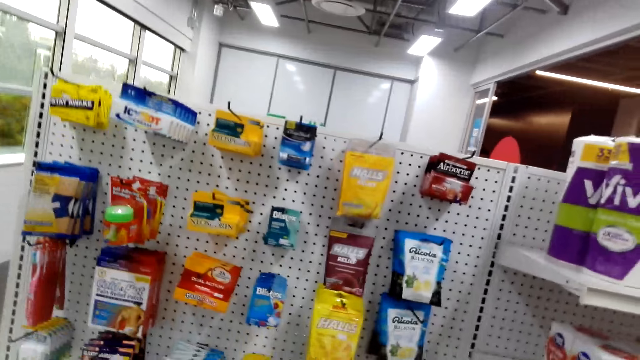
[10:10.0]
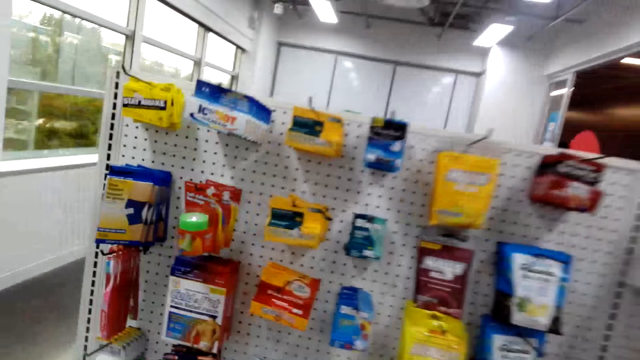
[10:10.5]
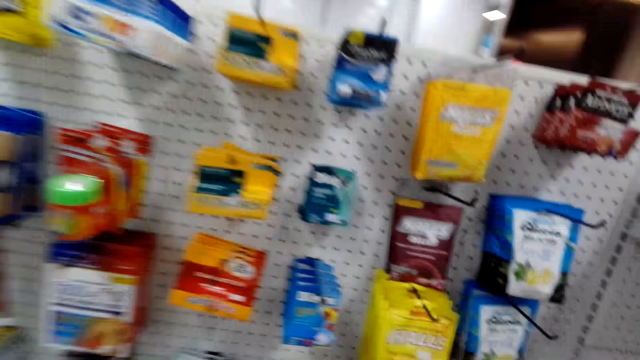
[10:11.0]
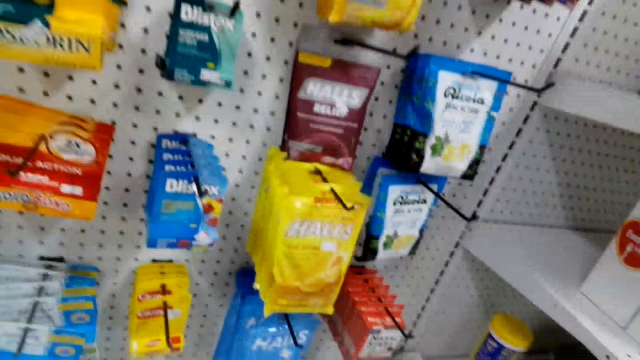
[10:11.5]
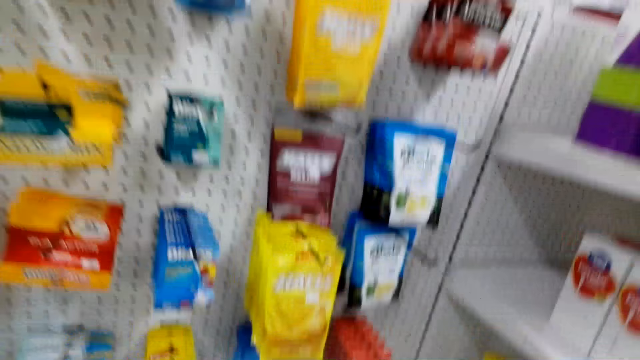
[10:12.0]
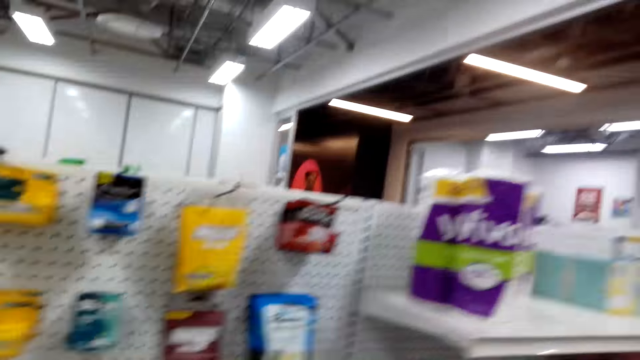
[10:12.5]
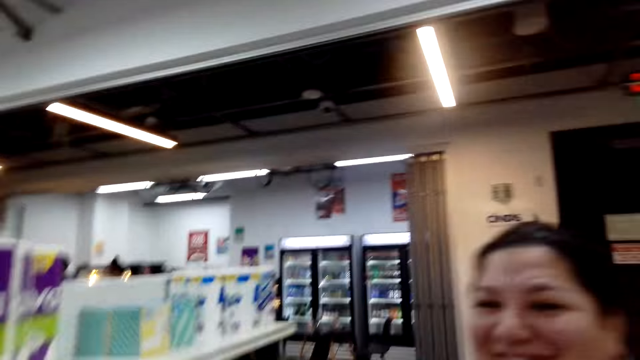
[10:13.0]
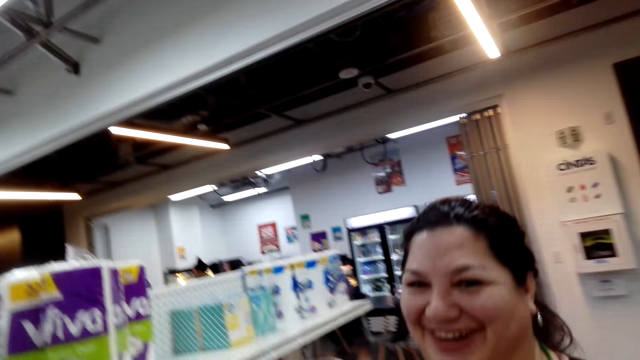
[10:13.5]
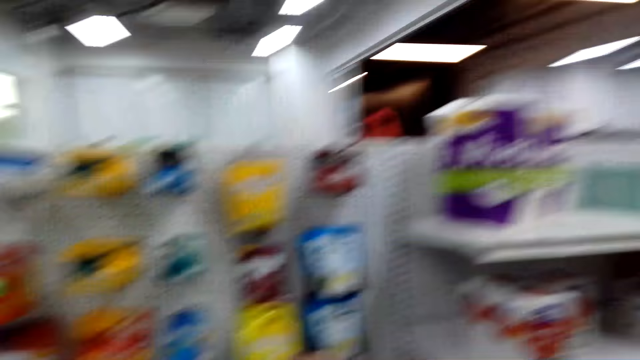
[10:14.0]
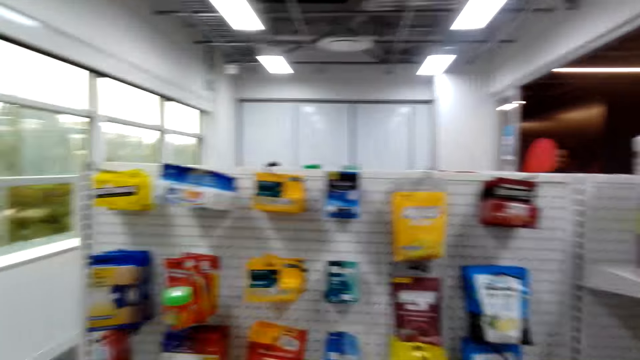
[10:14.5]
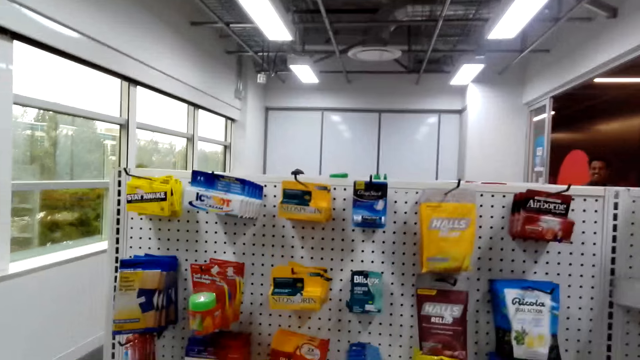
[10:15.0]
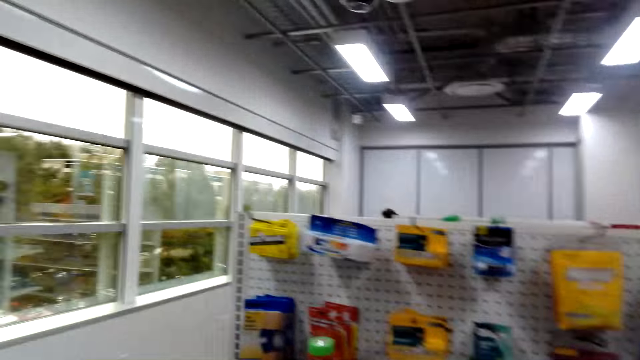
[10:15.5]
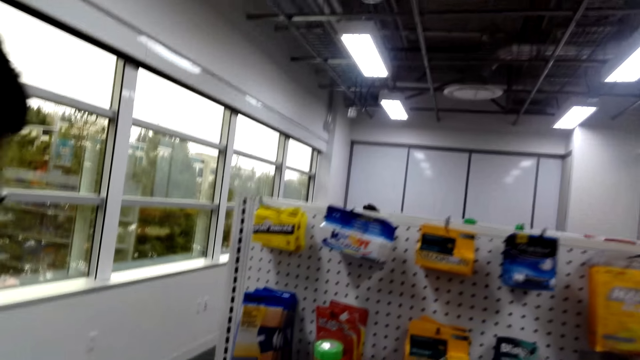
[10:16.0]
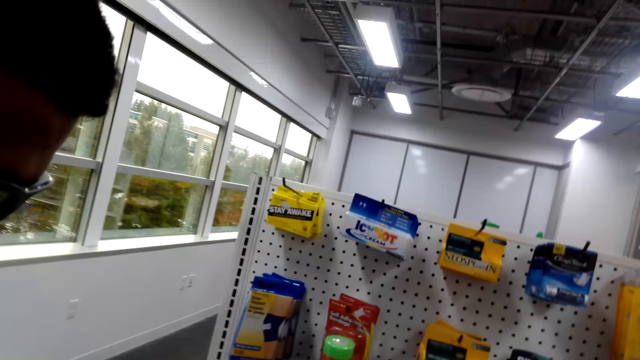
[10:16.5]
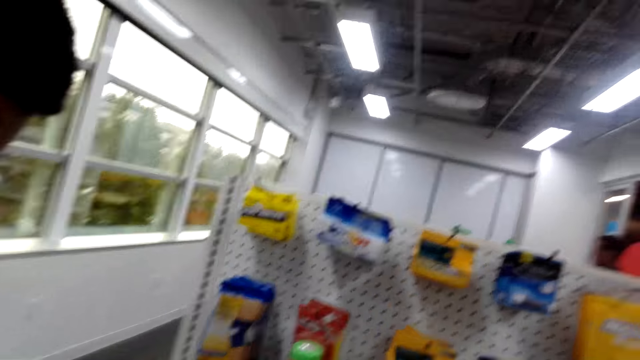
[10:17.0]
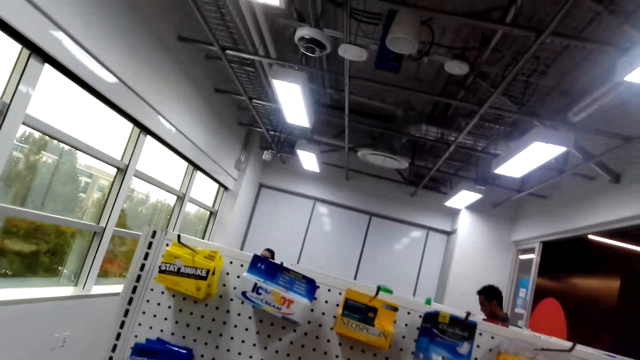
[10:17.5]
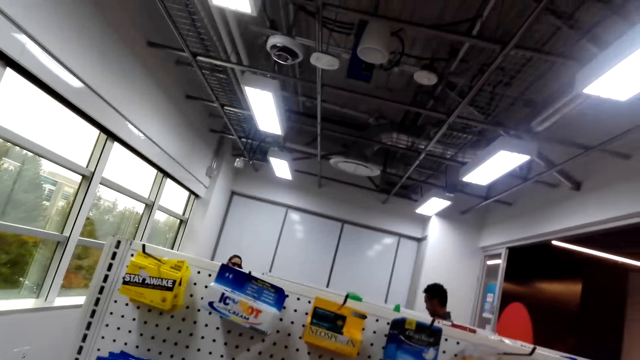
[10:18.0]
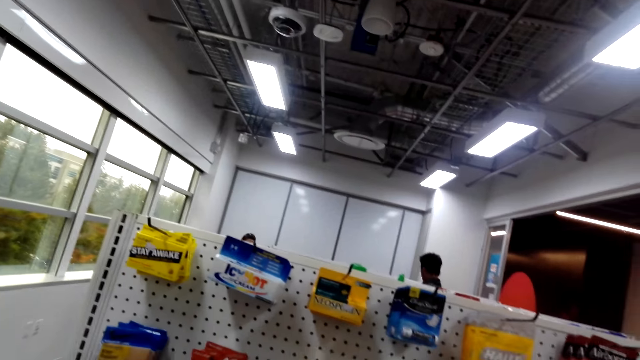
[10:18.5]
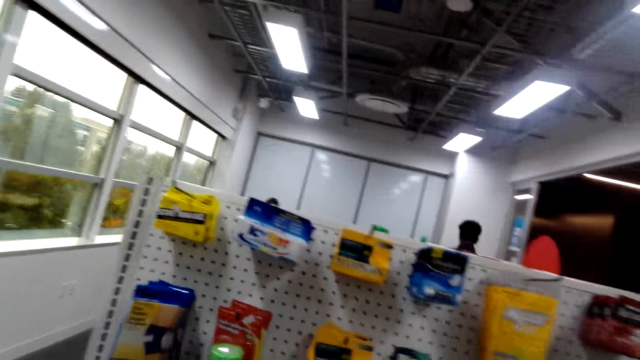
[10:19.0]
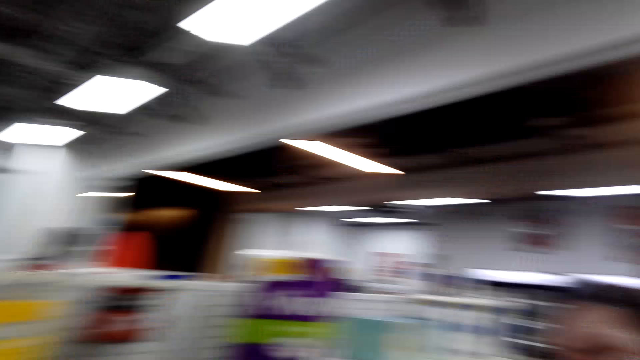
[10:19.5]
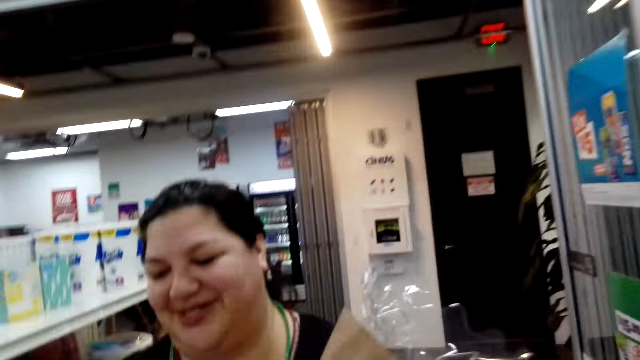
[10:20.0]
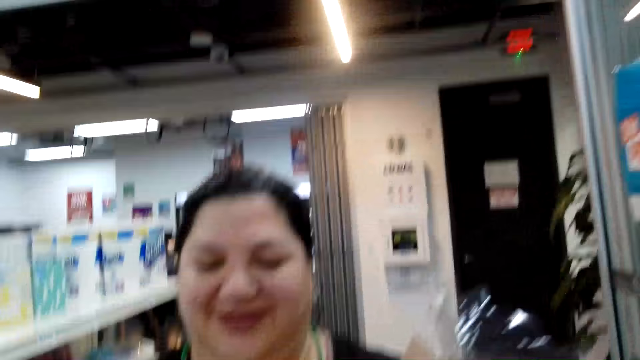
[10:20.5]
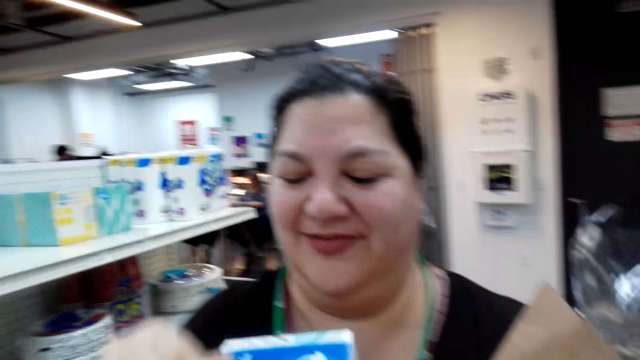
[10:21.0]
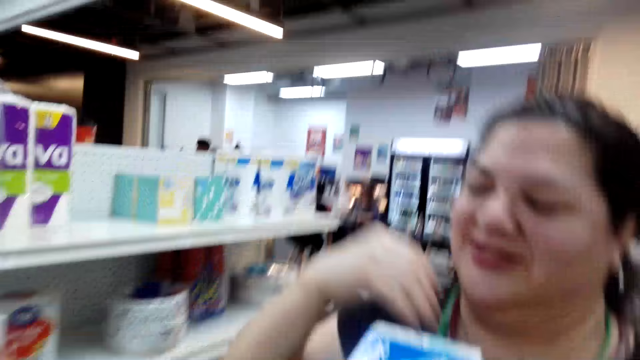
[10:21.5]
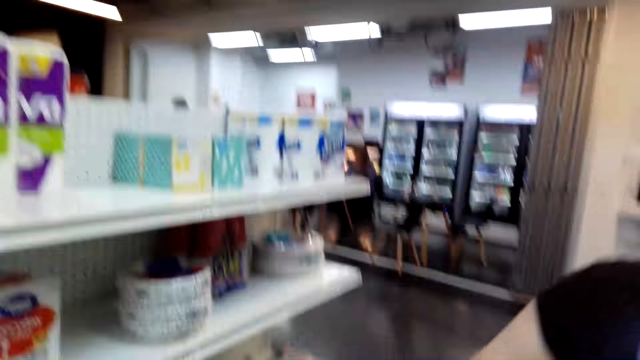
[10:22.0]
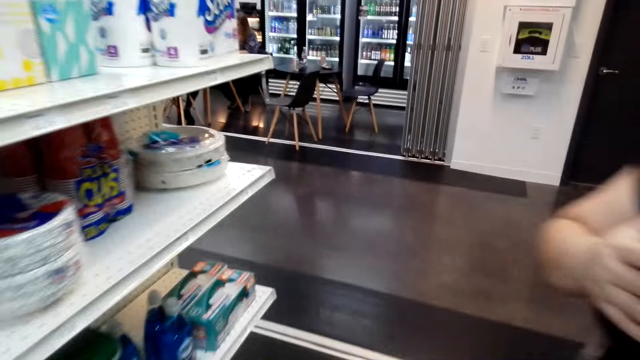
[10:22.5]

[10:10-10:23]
The camera wearer converses with the woman. She looks around. She makes a step. She looks around. She converses with the woman. She carries the Kleenex on her hands.

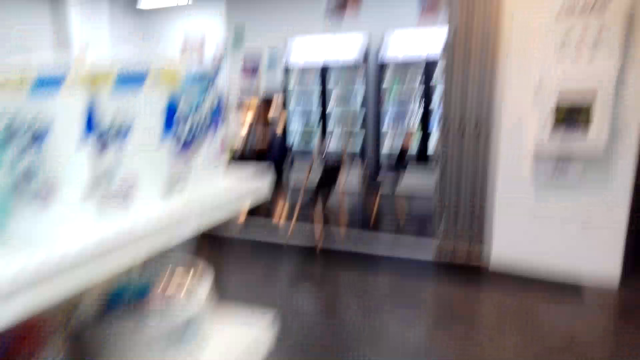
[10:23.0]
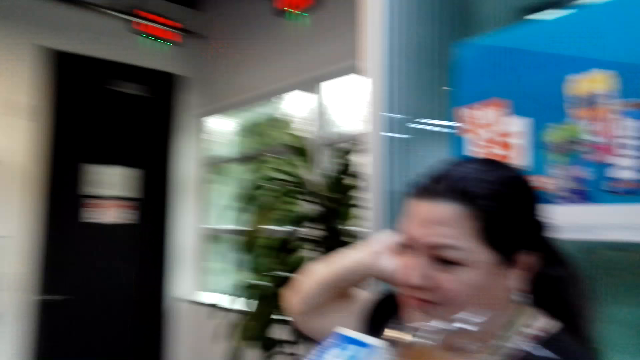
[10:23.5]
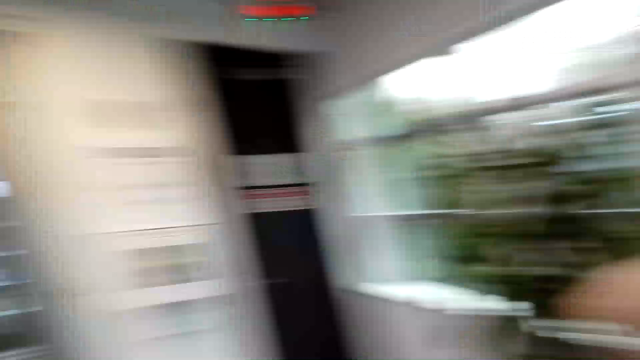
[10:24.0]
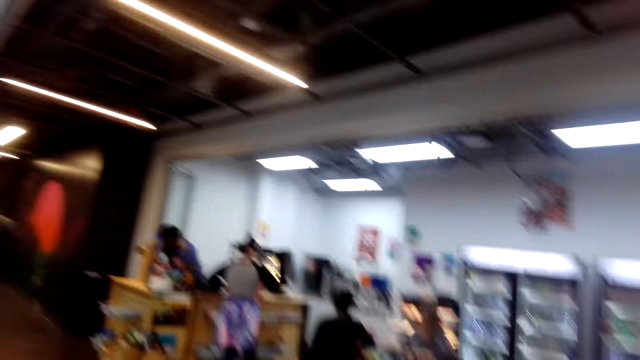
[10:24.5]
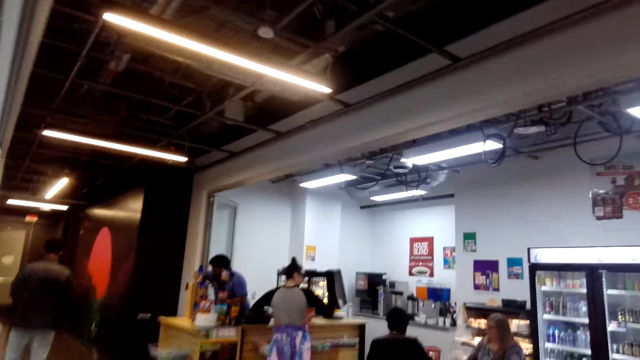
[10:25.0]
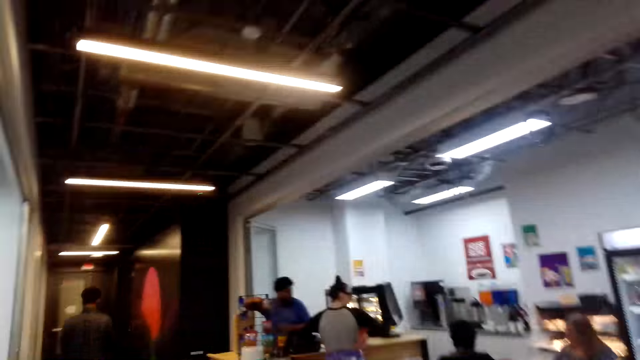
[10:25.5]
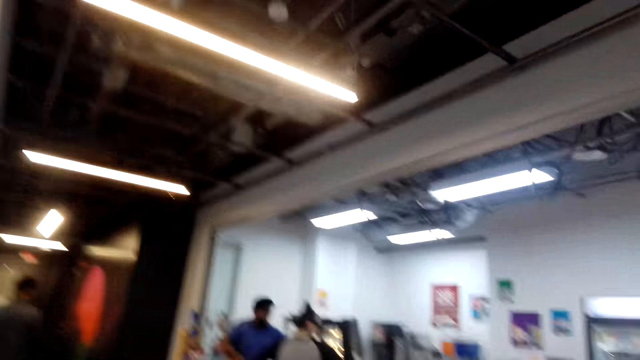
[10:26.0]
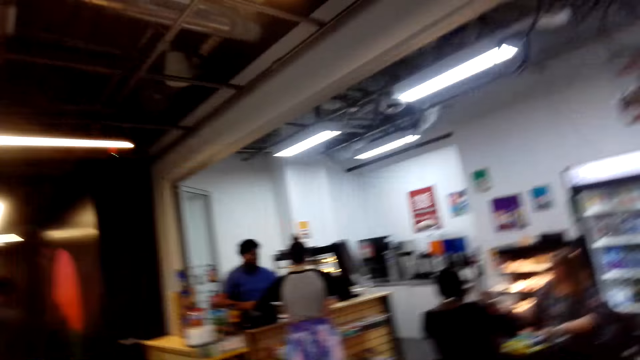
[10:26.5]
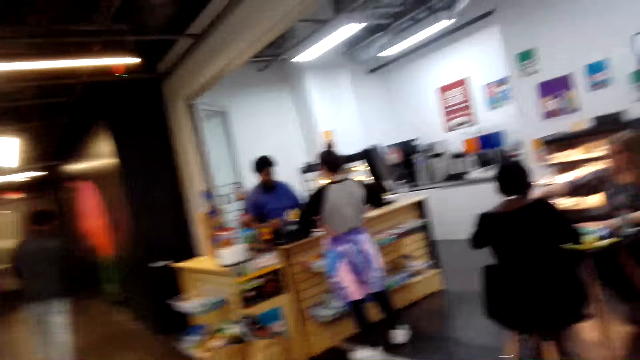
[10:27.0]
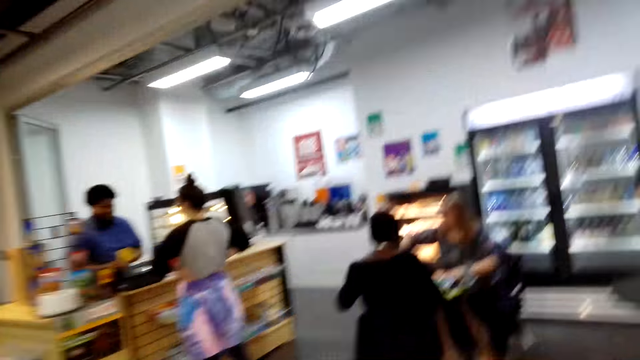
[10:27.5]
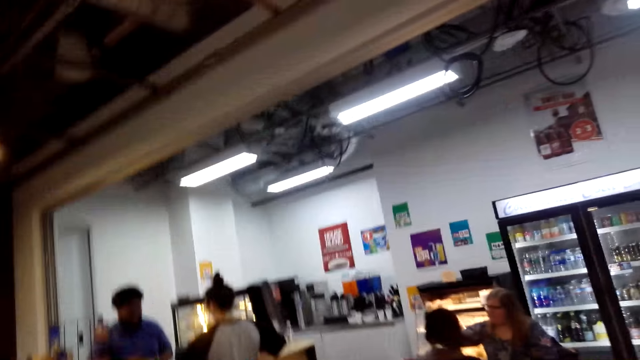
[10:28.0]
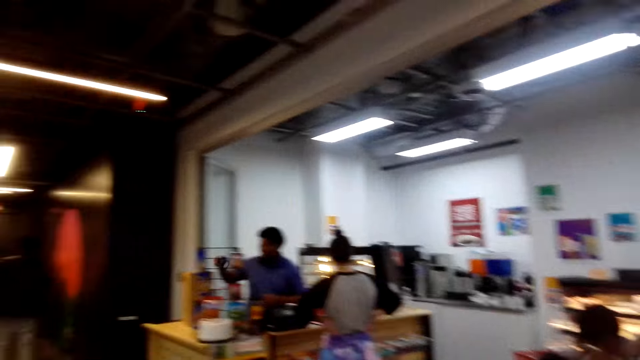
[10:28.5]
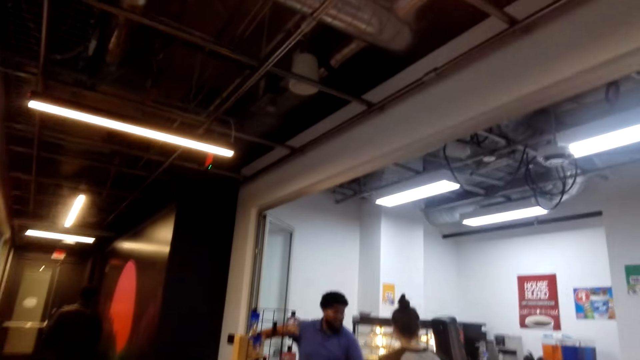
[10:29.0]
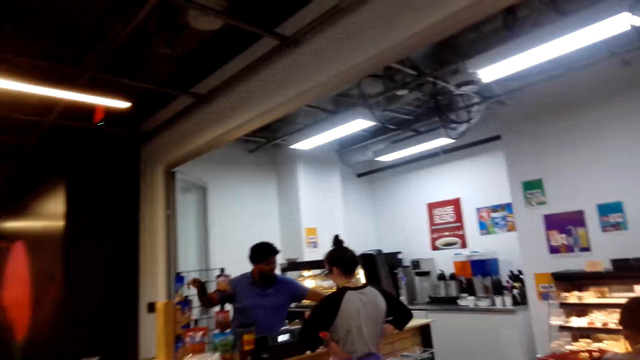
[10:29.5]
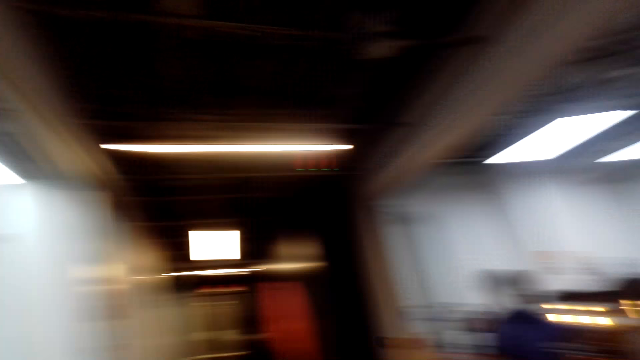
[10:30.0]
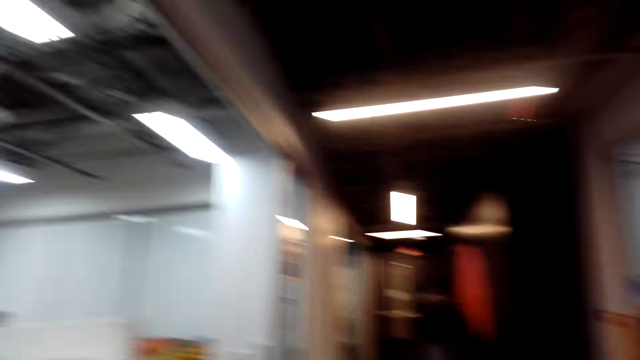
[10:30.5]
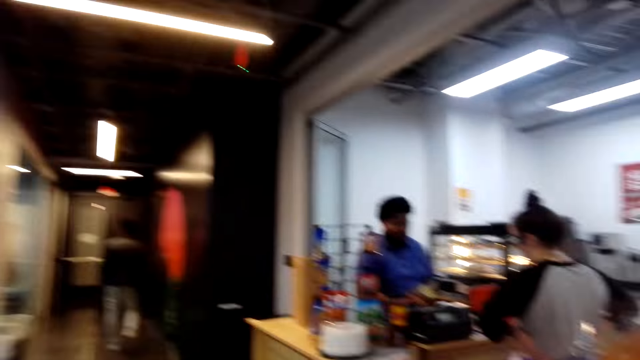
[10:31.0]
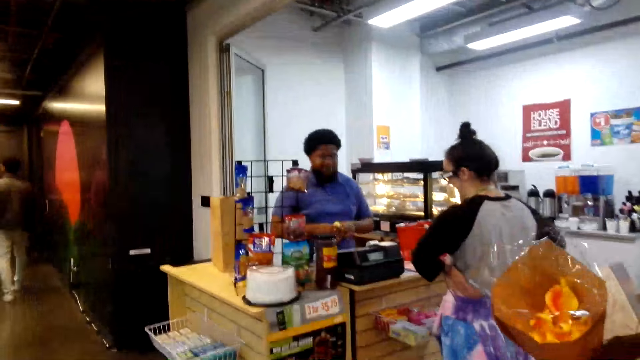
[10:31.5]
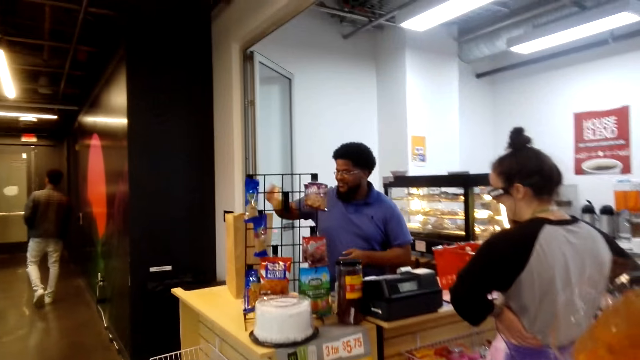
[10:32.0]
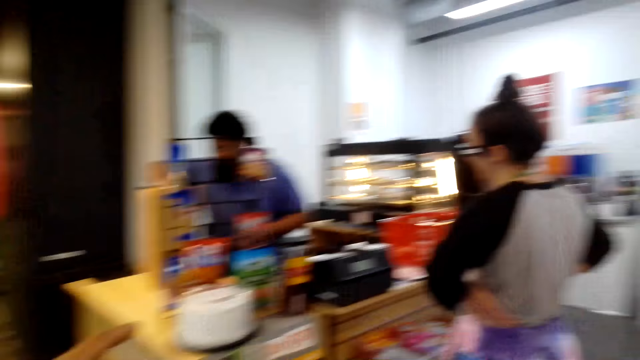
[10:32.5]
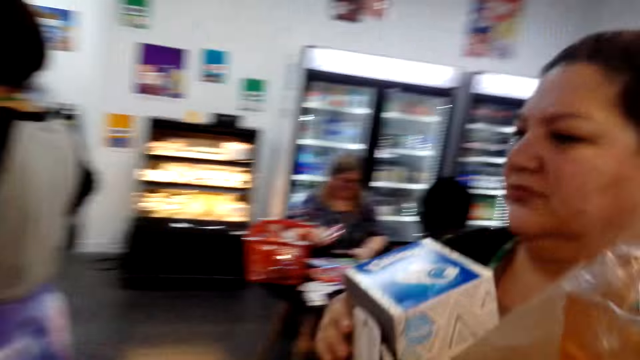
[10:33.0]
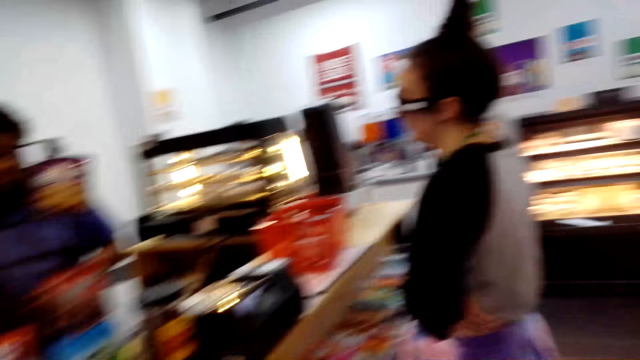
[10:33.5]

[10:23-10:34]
The camera wearer walks around. They converse with the woman. They walk around. They look around.
